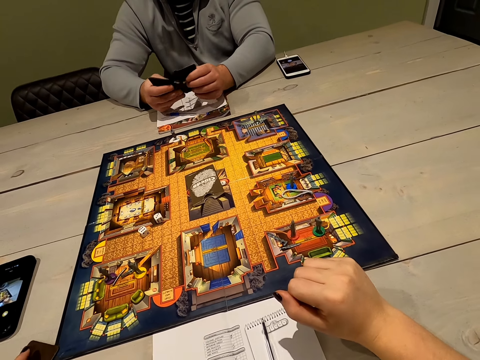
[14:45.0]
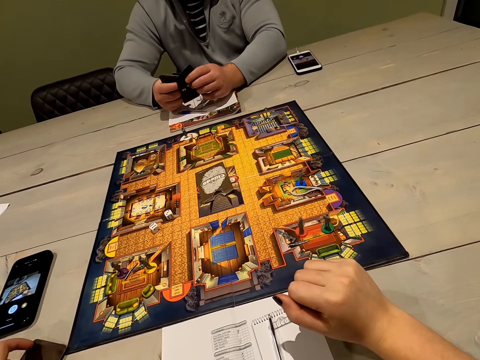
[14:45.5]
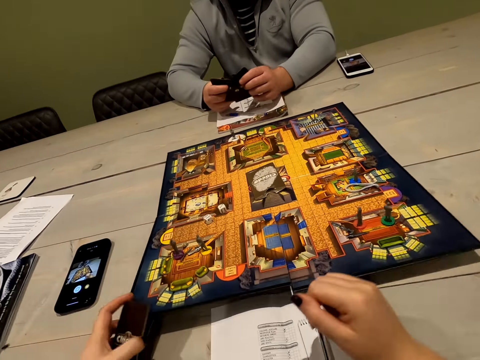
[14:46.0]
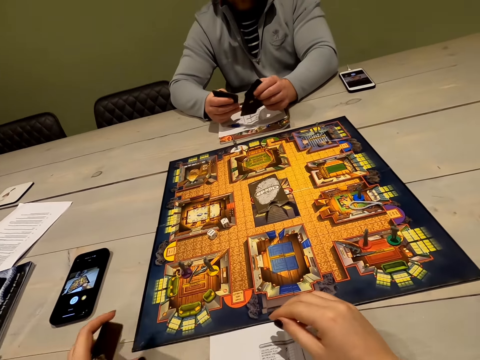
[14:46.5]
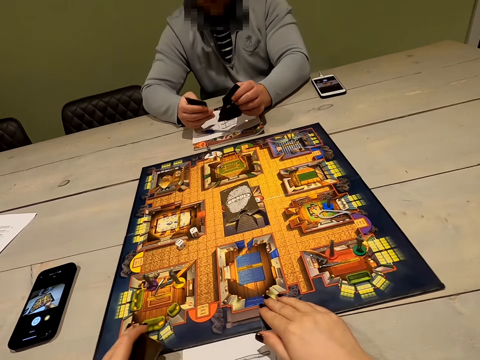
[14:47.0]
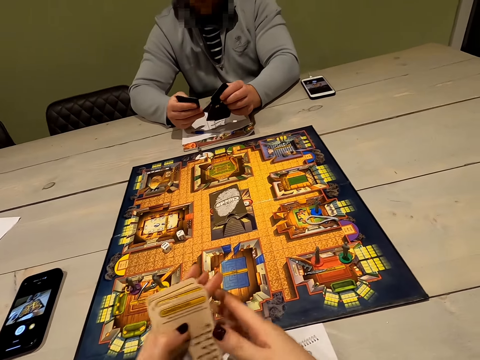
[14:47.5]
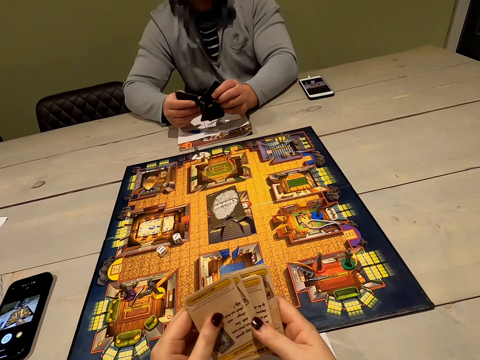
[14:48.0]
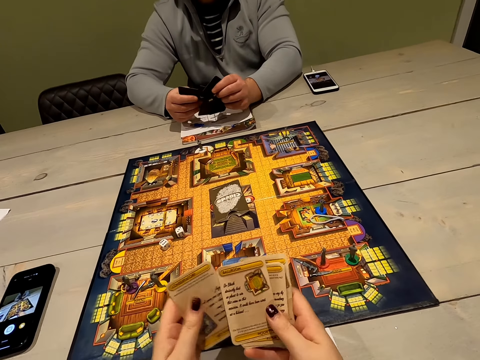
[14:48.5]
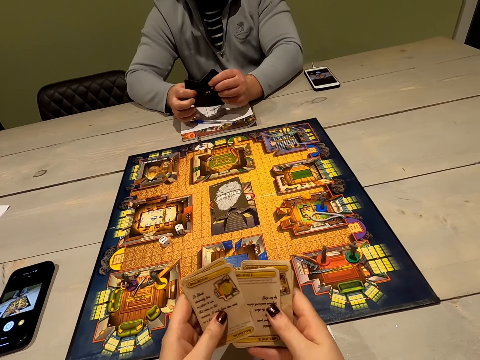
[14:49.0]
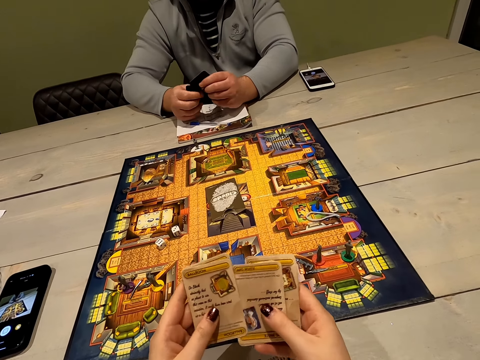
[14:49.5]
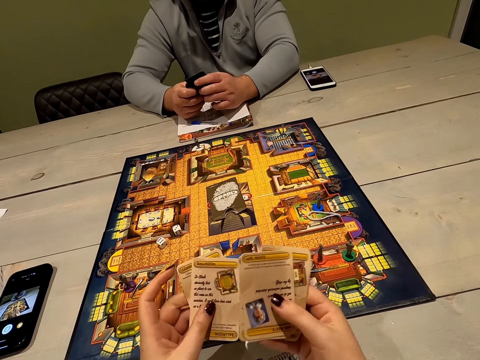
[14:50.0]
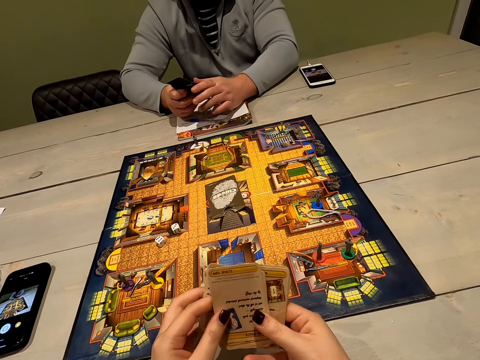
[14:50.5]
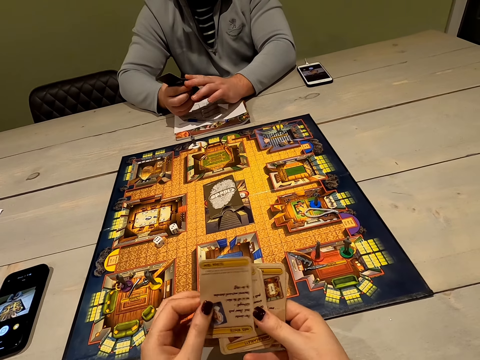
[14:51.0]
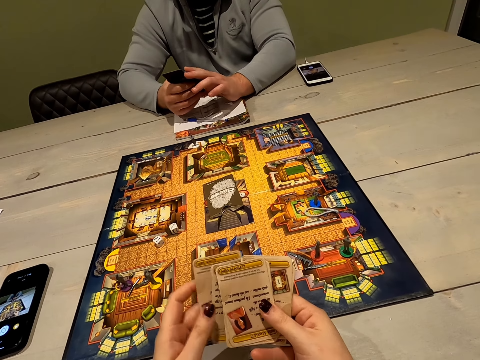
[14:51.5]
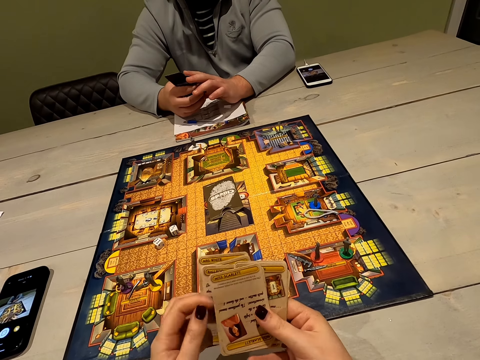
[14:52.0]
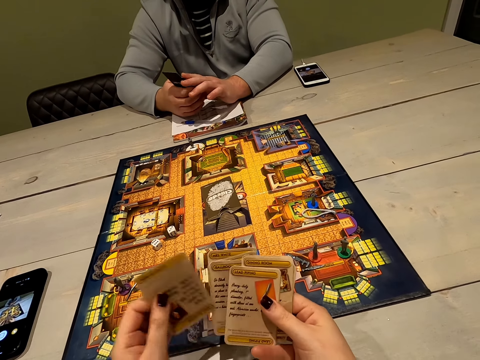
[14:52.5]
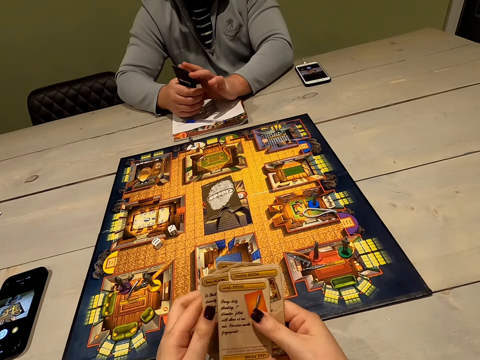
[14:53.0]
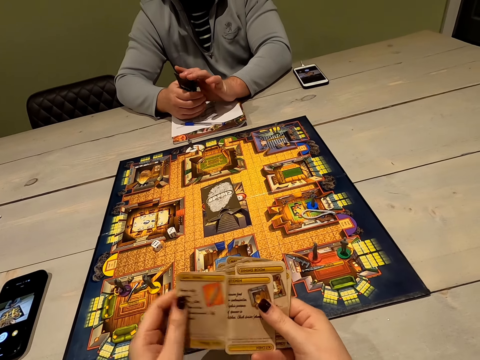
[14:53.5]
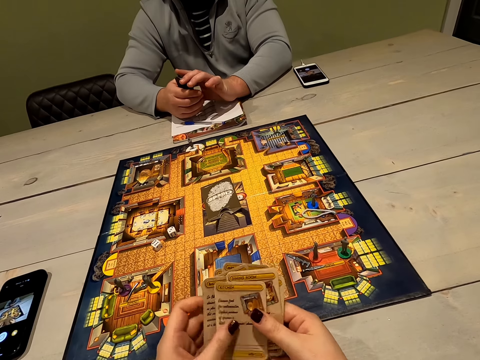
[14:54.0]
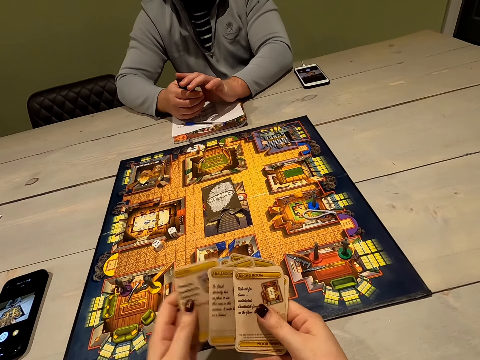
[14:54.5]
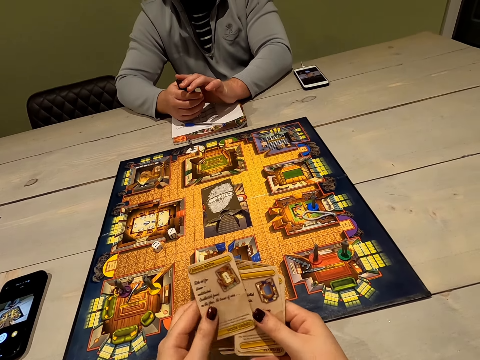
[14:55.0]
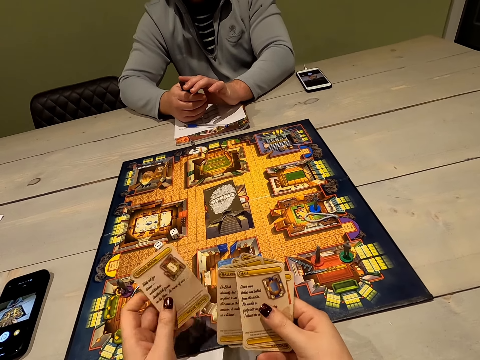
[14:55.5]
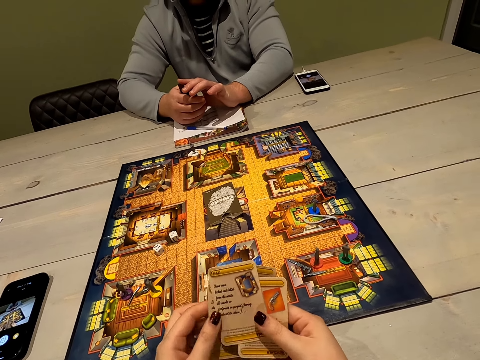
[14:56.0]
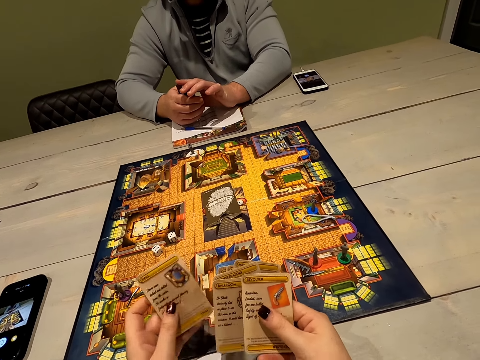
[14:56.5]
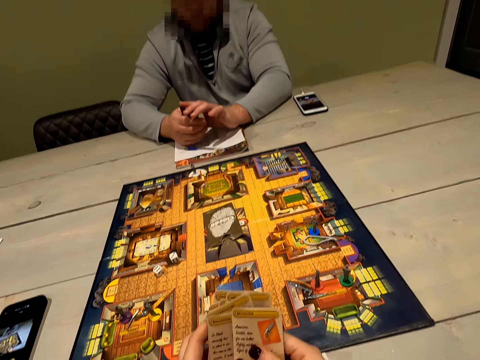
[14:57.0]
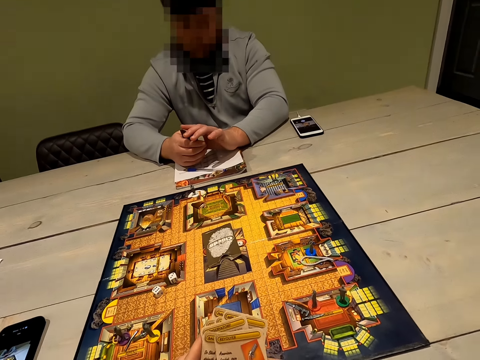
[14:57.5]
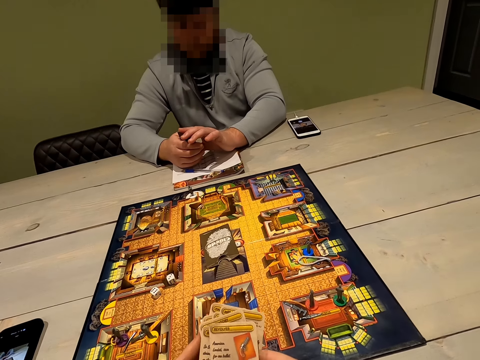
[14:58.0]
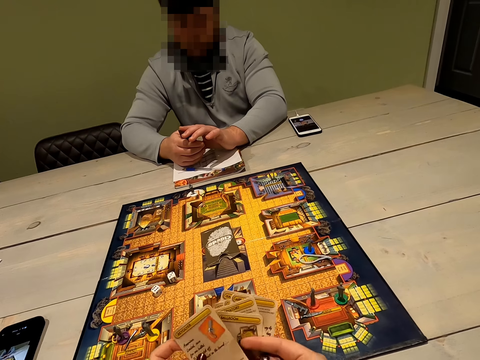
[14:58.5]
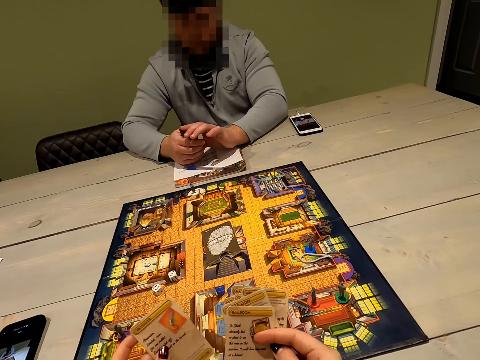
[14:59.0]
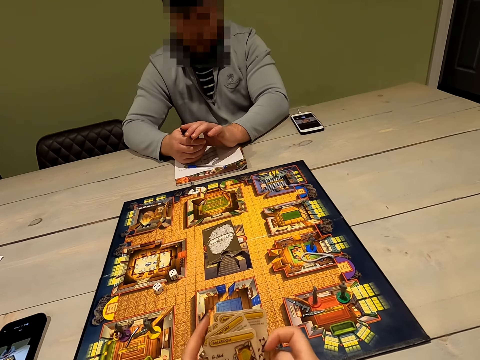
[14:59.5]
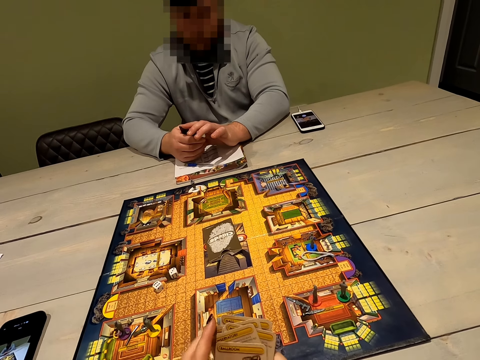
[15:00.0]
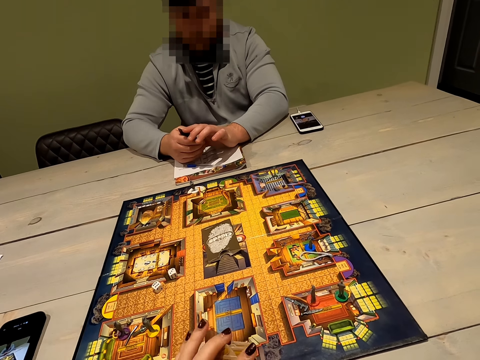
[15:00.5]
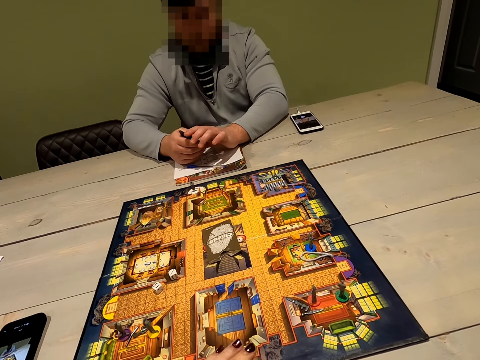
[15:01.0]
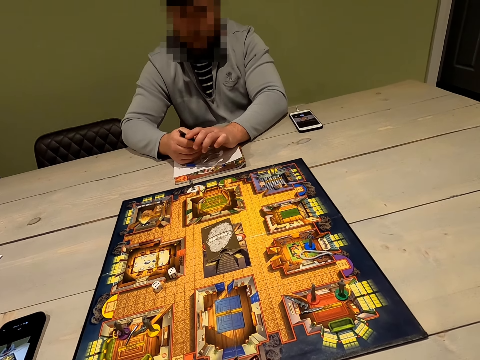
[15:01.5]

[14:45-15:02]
The camera wearer picks up her cards from the table. She looks at the cards. She shuffles the cards in her hands. She looks at a person.

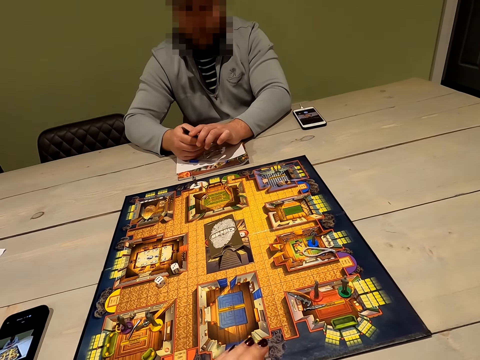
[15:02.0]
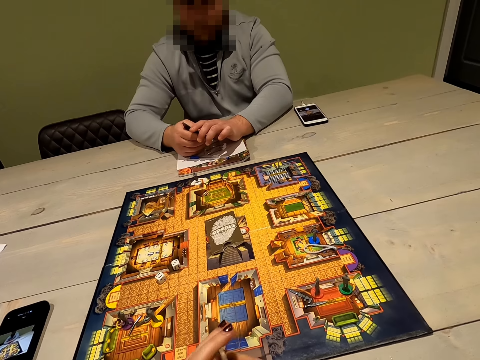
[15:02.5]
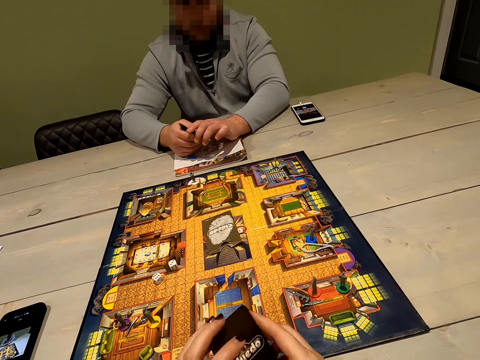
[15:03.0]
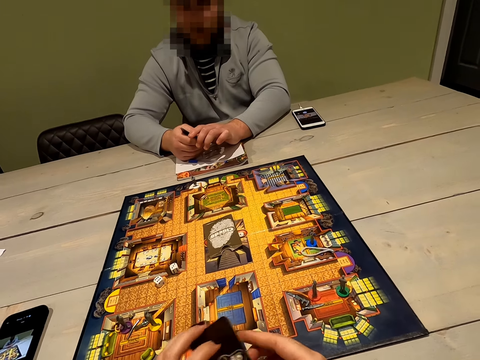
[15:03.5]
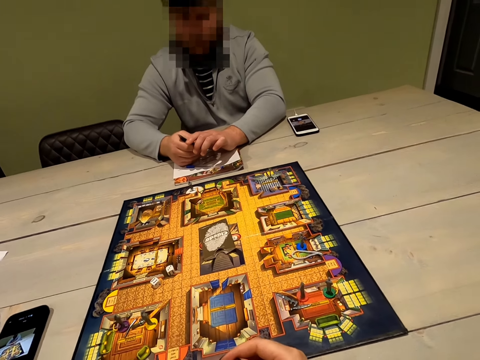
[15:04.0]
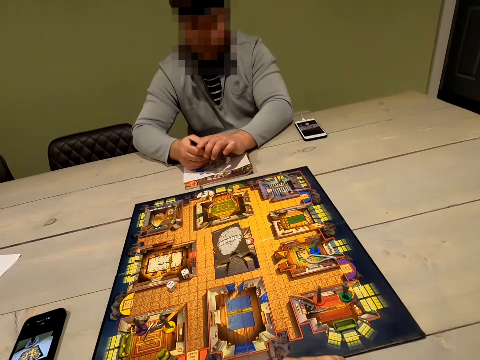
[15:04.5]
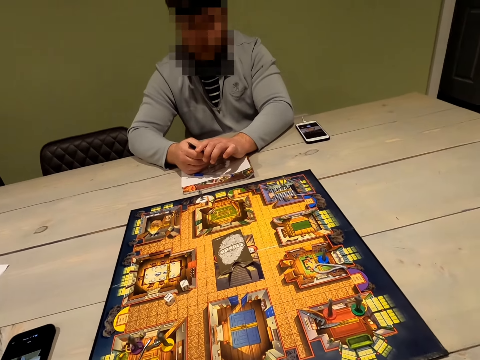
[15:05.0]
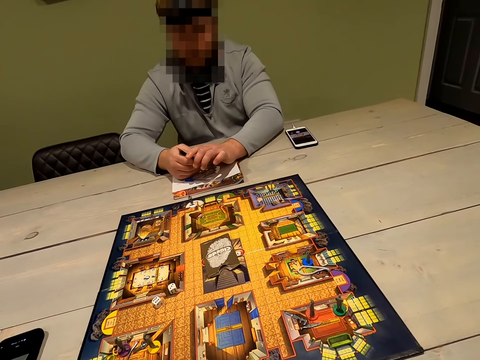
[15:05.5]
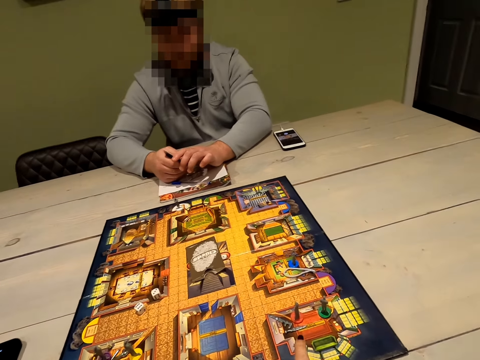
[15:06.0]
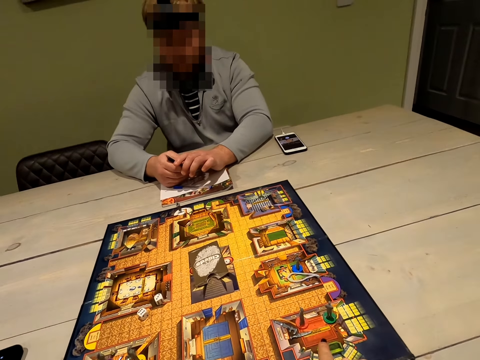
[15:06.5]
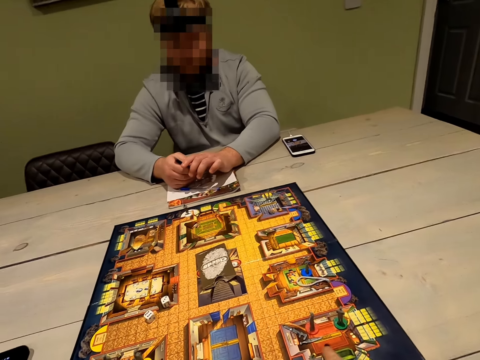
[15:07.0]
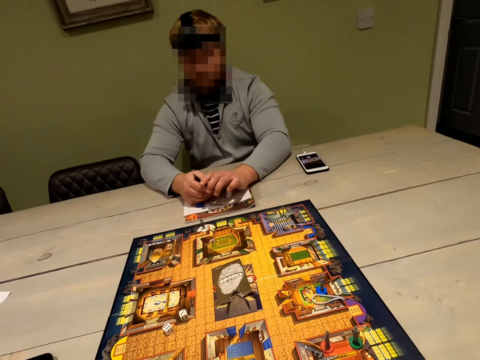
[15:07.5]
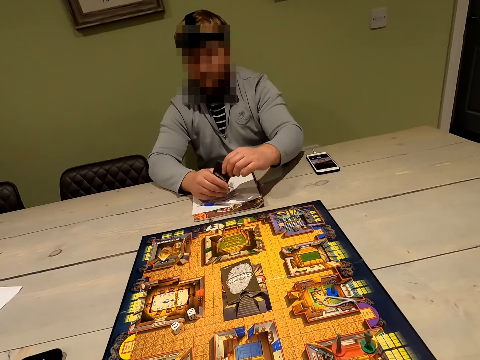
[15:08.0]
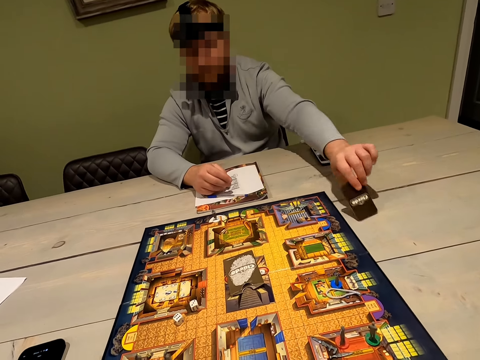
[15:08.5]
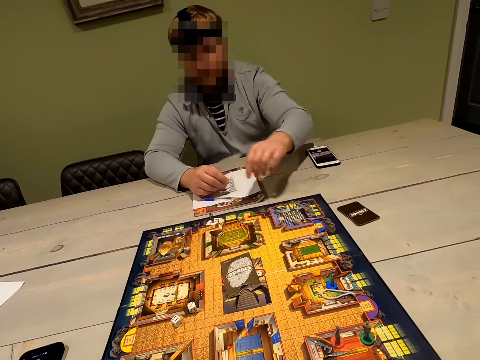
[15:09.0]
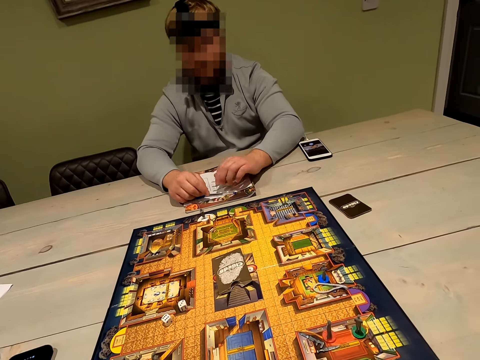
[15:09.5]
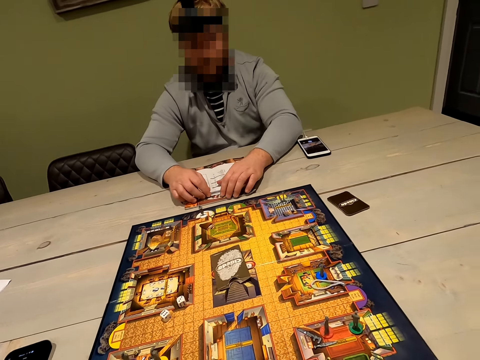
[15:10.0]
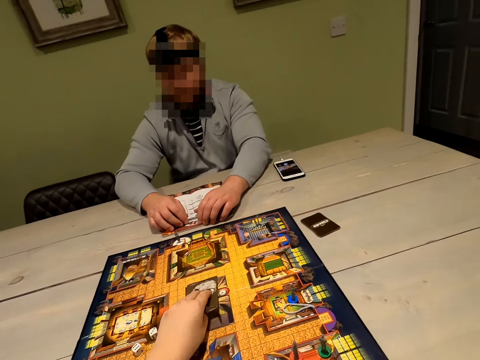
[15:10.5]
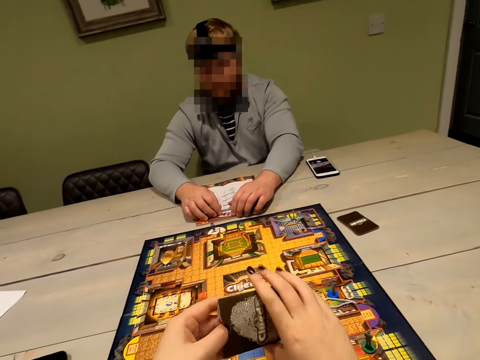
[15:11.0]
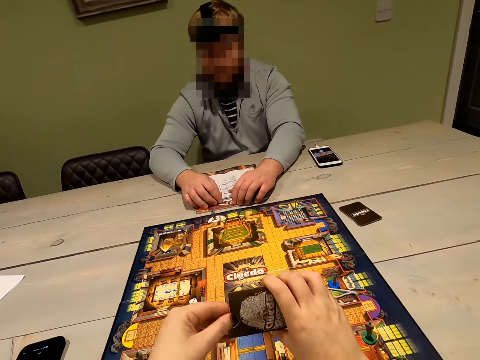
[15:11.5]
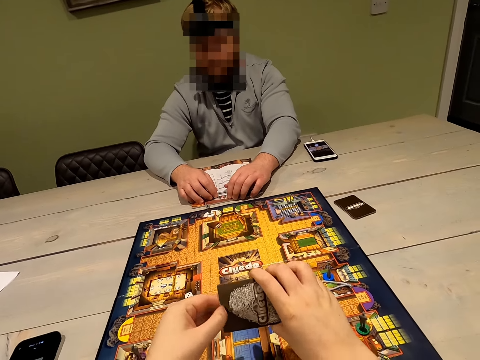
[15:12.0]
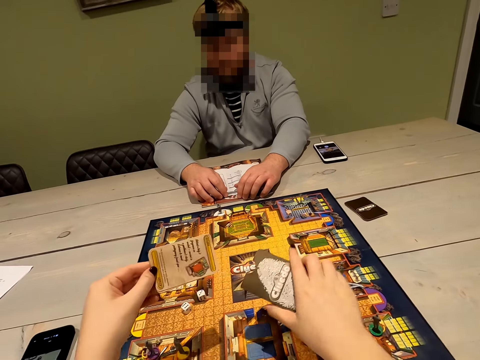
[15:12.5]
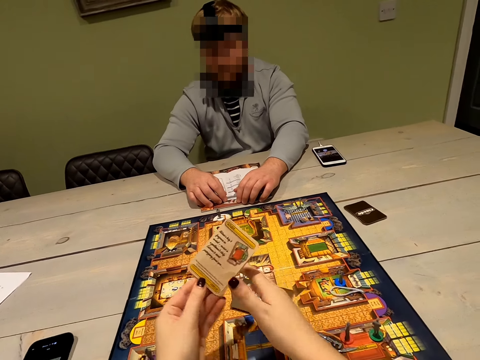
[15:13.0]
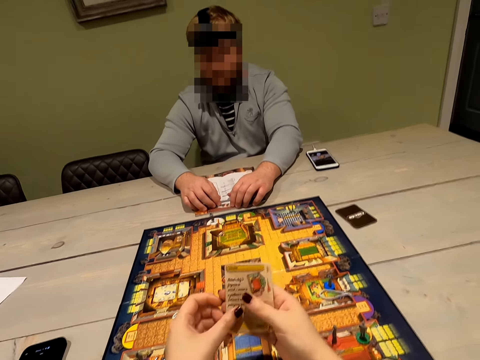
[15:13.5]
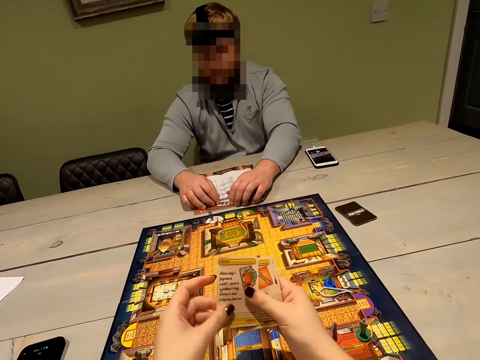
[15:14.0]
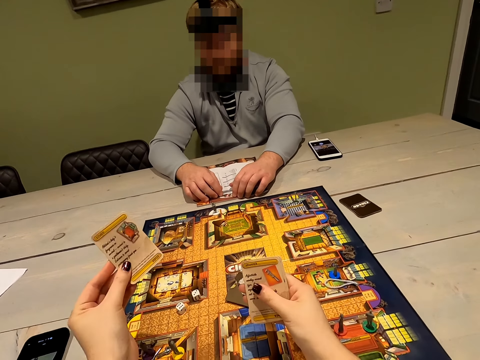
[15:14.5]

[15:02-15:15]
The camera wearer puts her cards on the table. A person puts the cards on the table. The camera wearer picks up a card envelope on the board game. She takes a card out of the card envelope and puts the card envelope on the board game. She puts the cards on the table.
